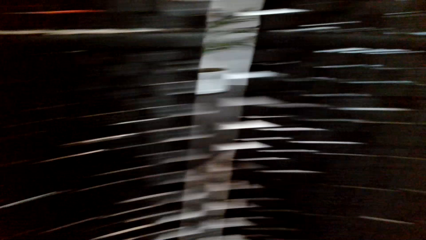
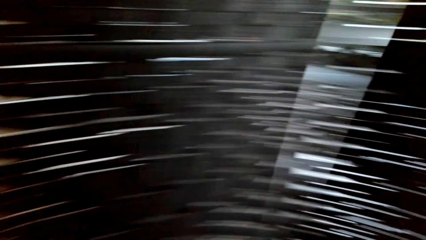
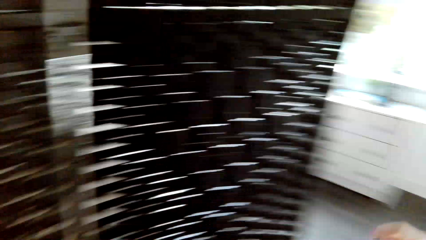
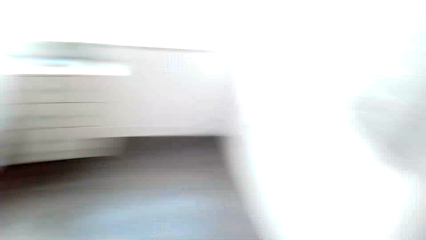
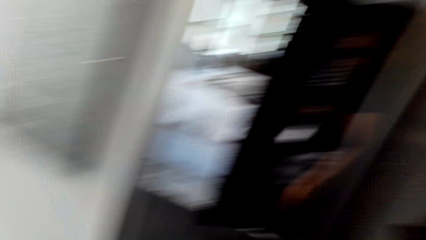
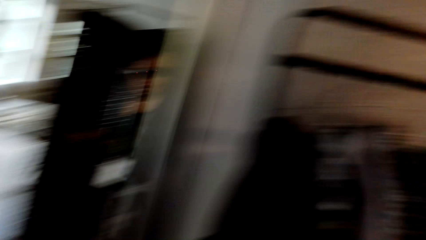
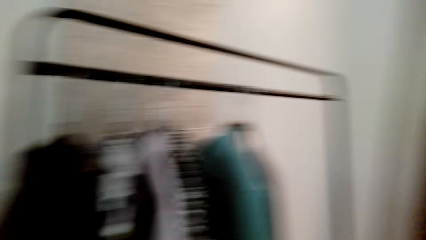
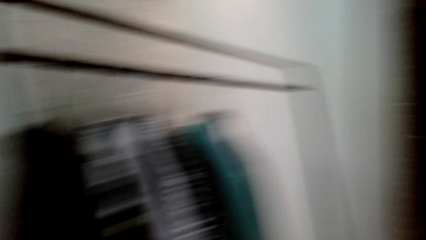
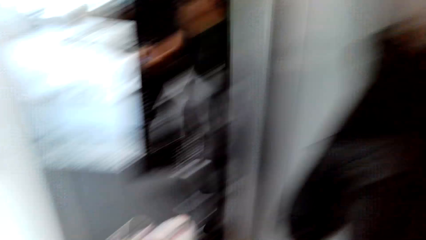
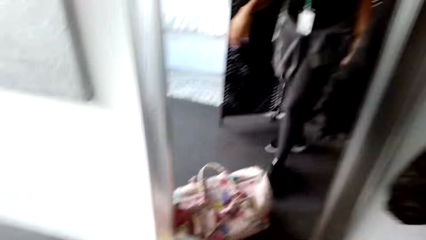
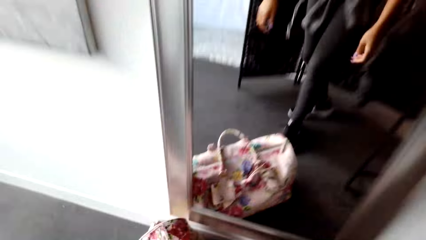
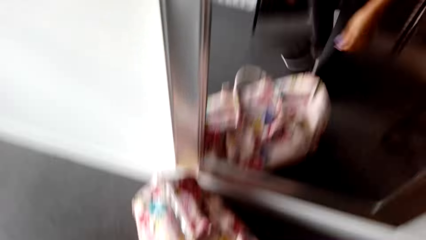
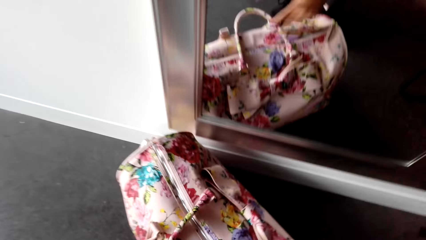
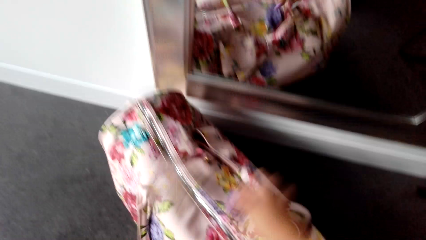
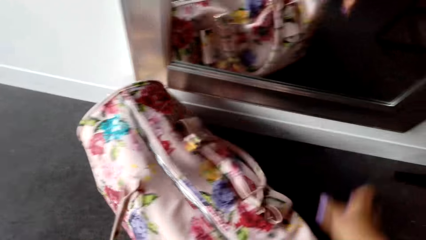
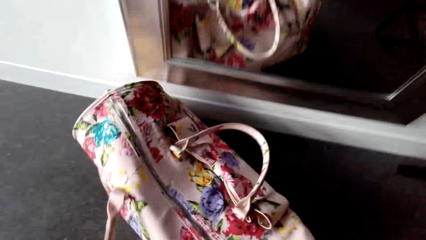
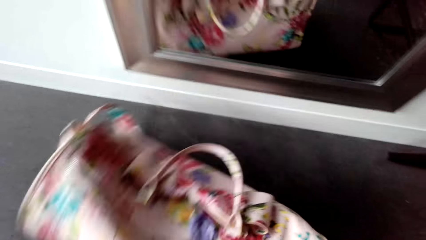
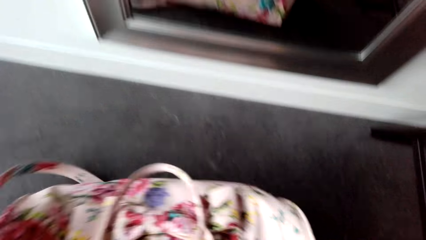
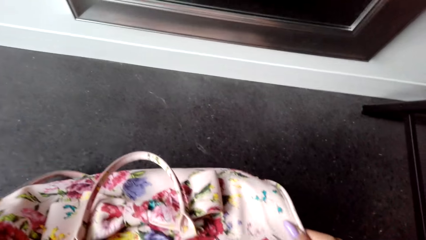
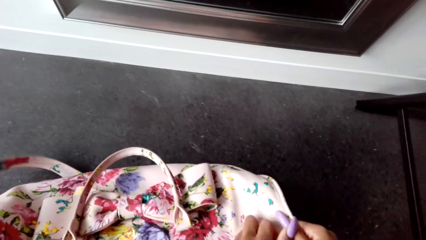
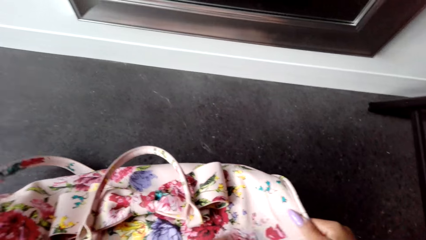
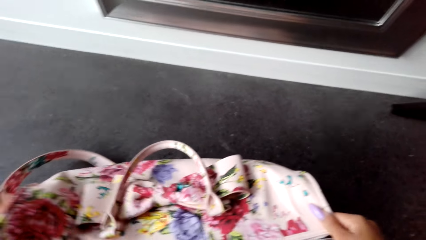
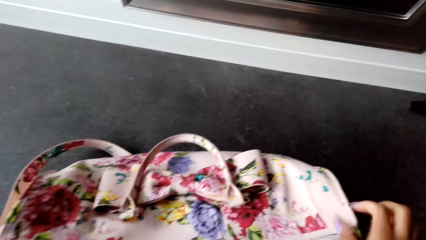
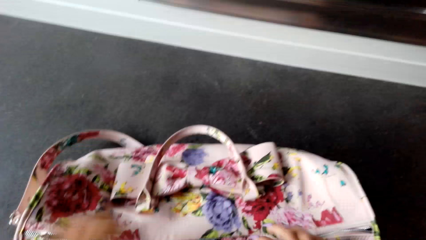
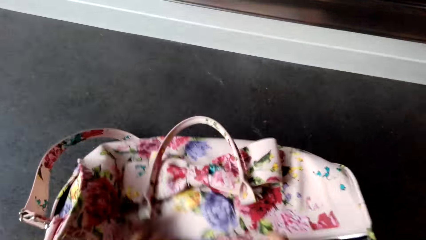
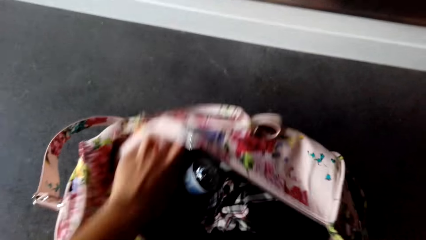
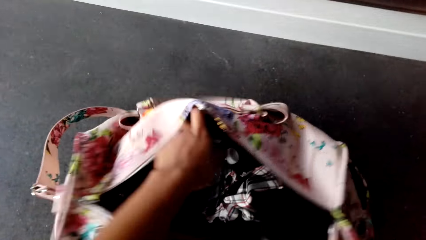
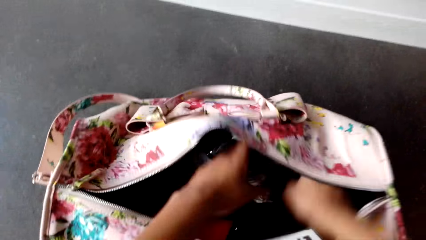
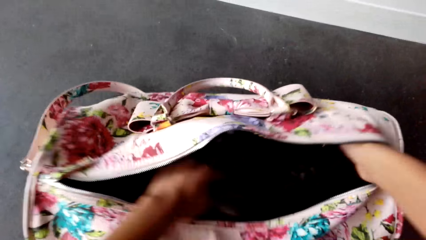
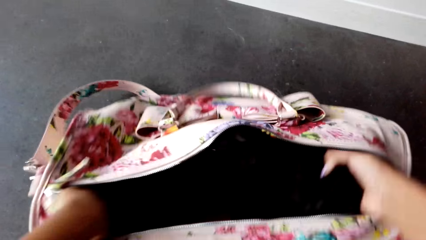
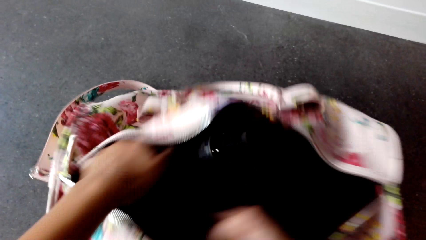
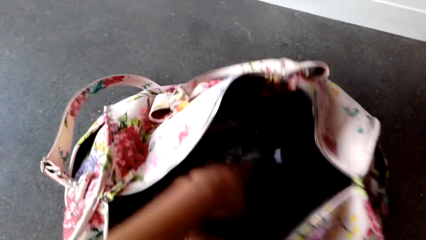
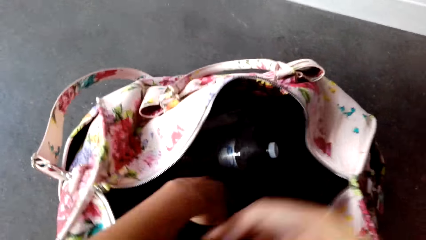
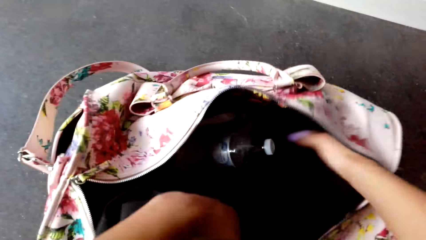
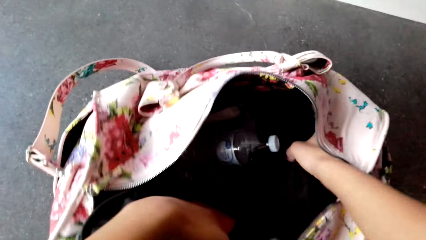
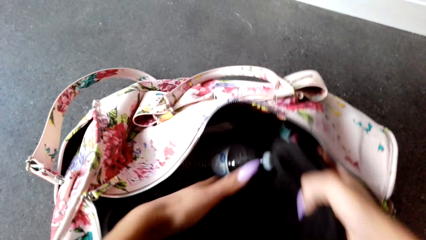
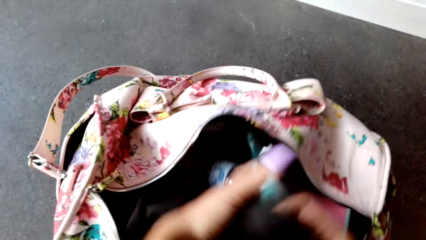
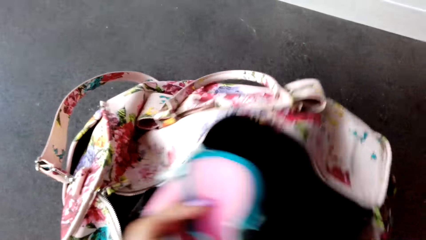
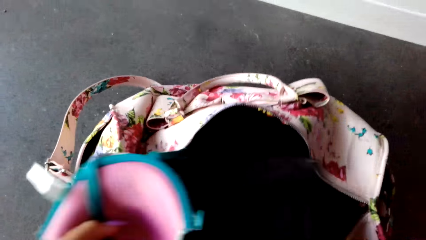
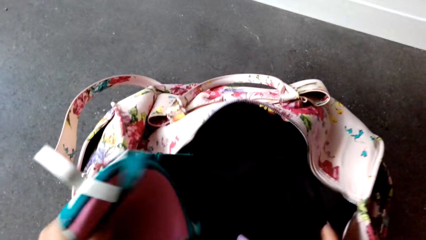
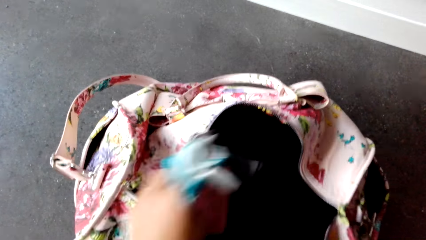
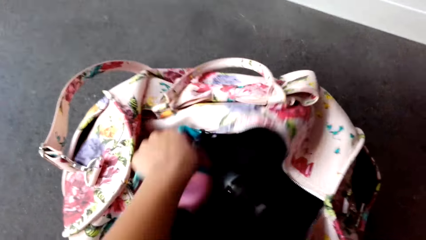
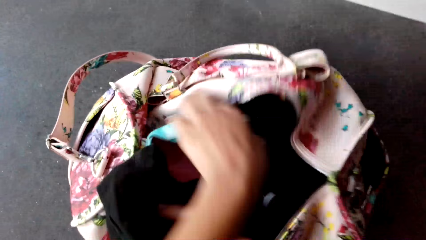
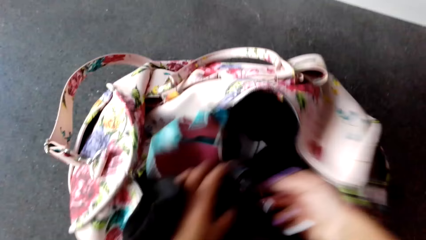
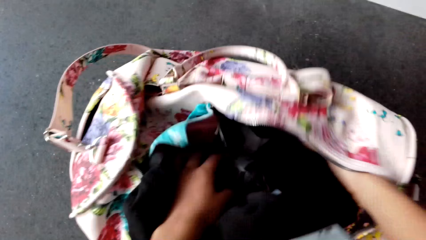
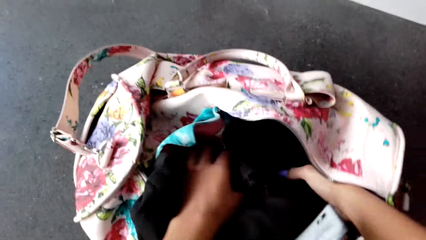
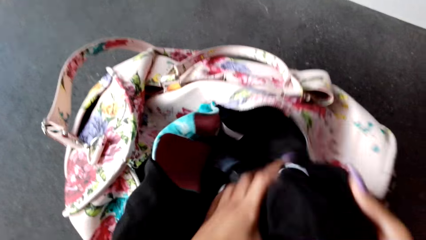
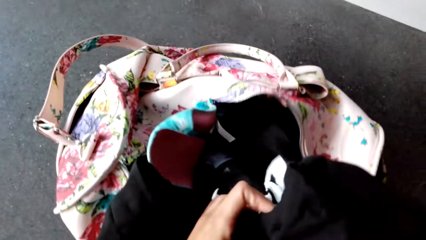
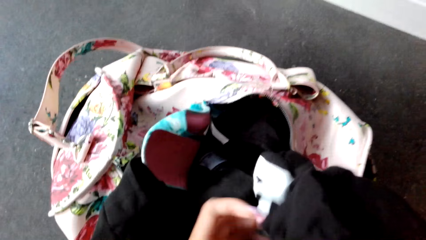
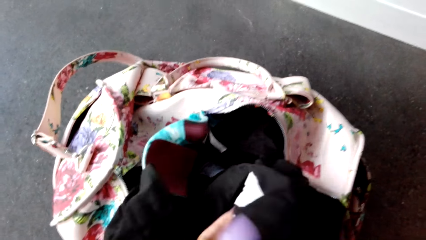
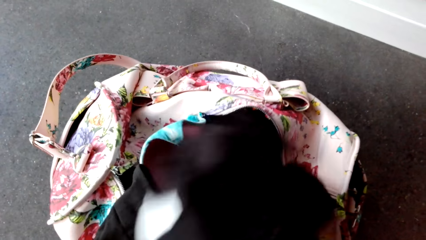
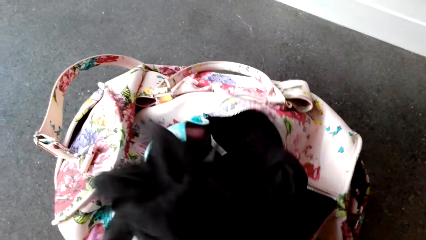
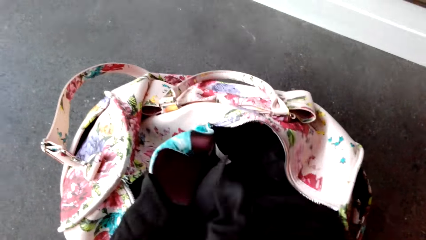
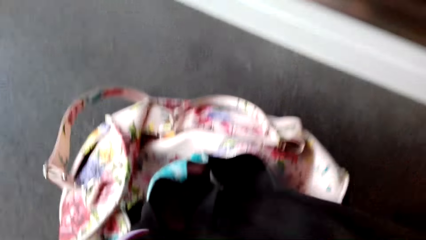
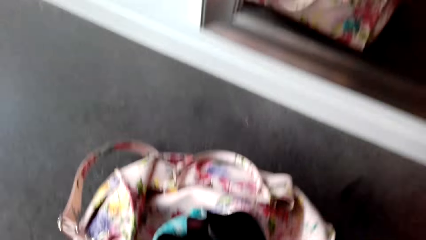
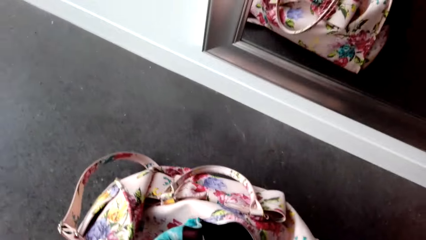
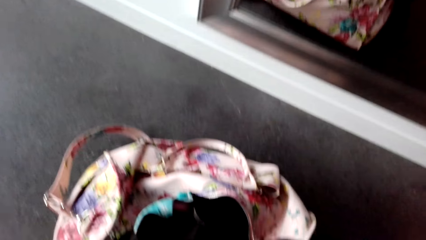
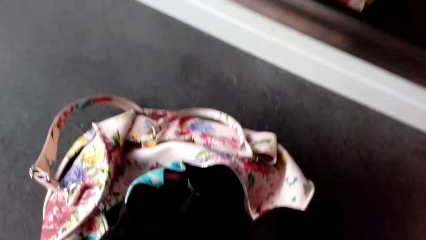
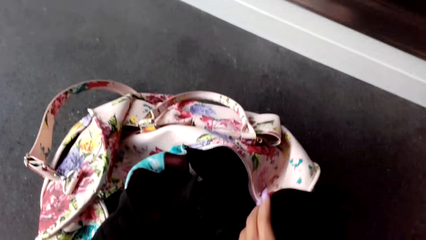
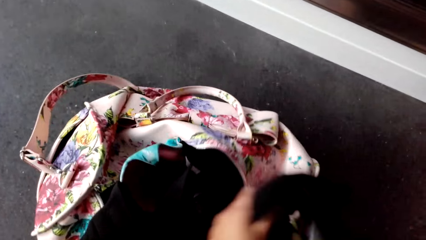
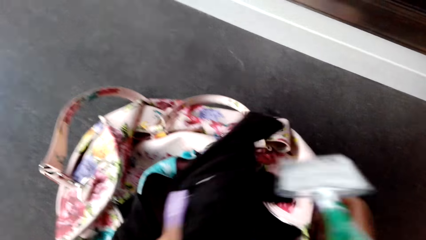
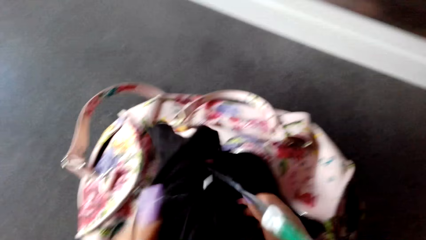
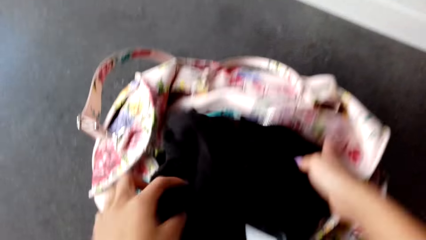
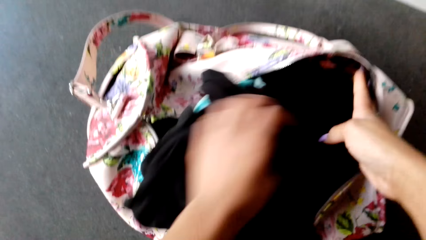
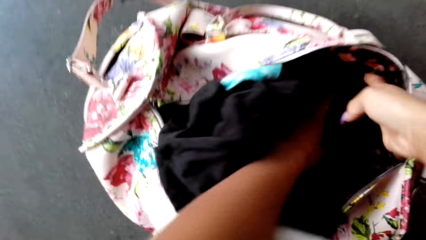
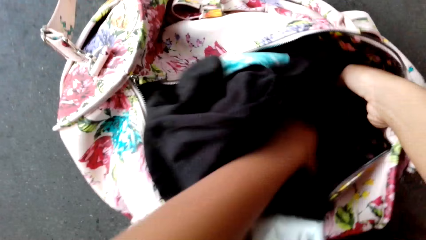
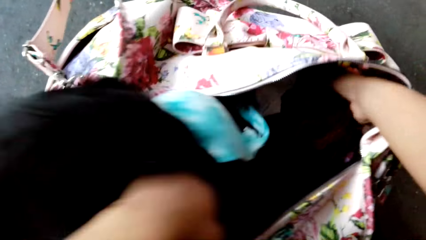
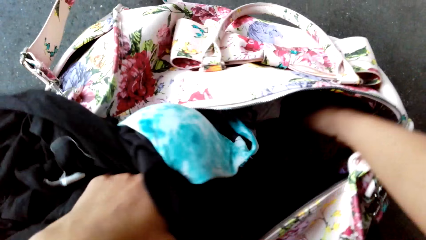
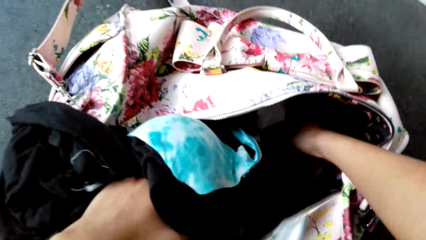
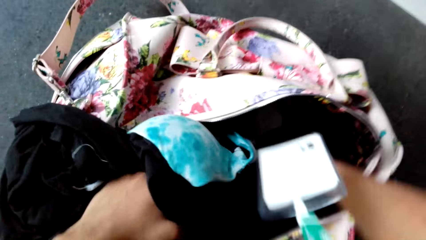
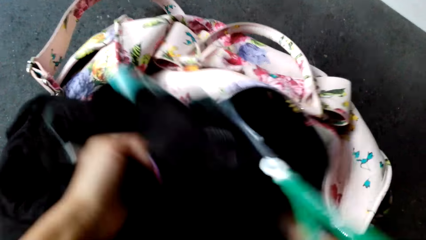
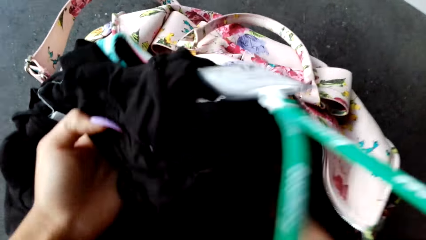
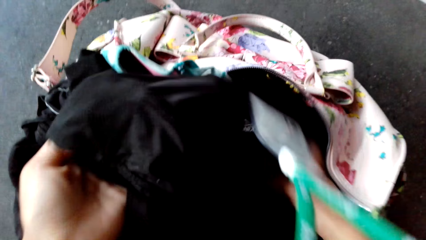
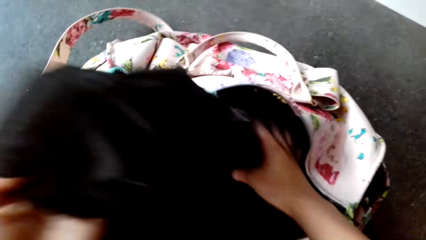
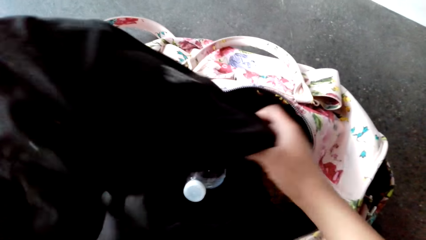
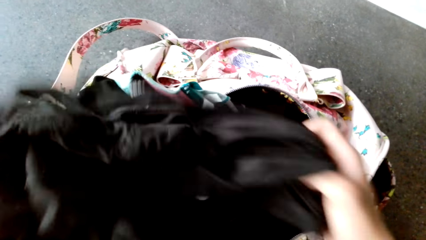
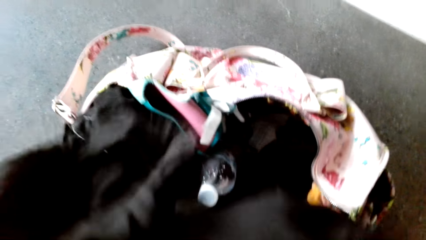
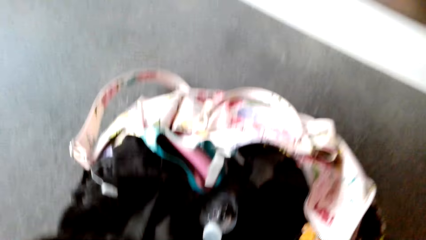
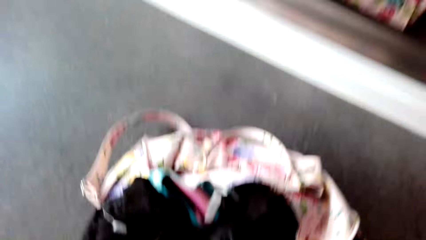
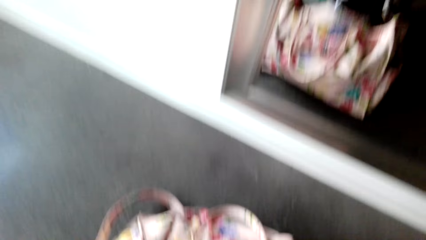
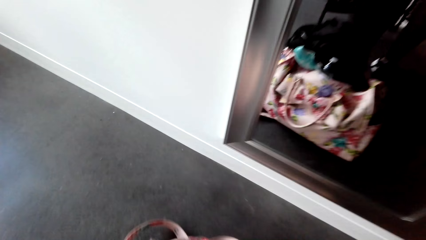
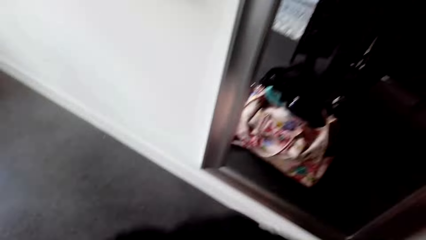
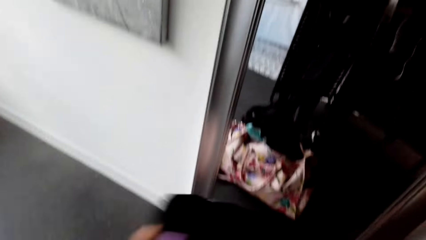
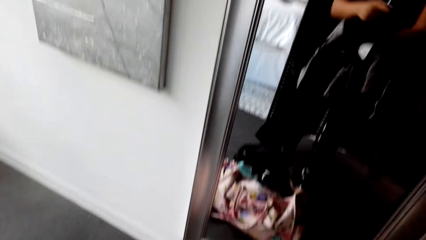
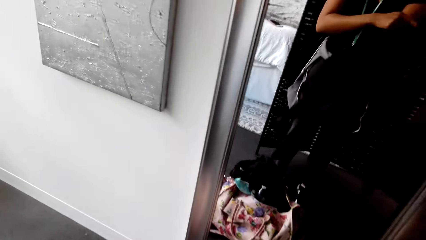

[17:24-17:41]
The camera wearer opens the zip. They pick up a trouser.
